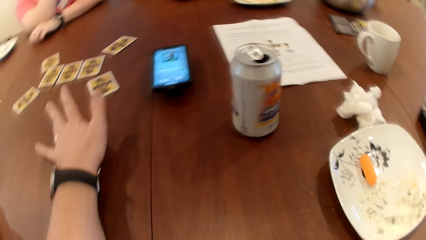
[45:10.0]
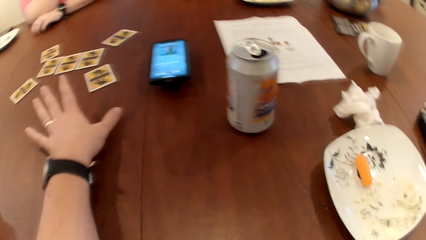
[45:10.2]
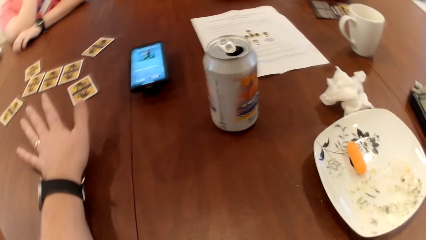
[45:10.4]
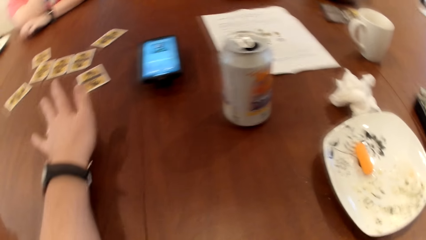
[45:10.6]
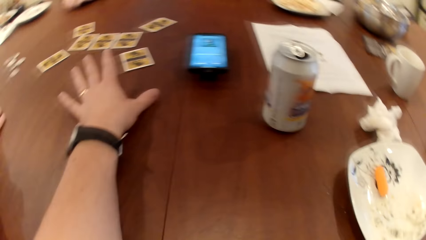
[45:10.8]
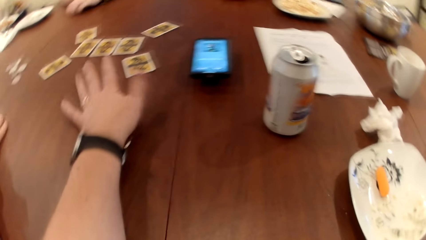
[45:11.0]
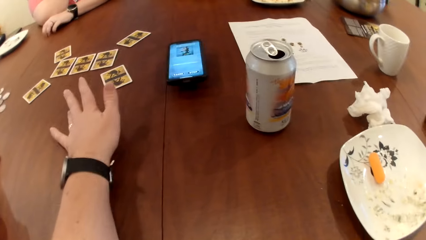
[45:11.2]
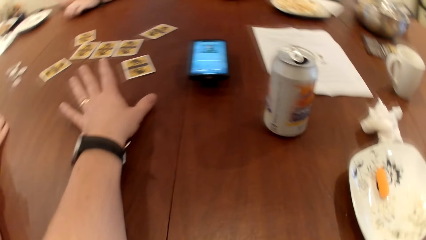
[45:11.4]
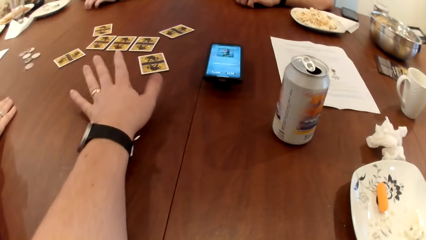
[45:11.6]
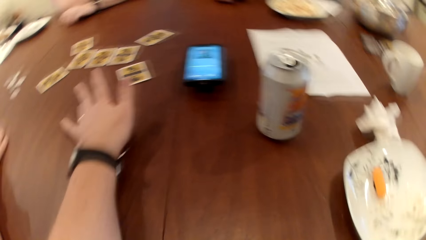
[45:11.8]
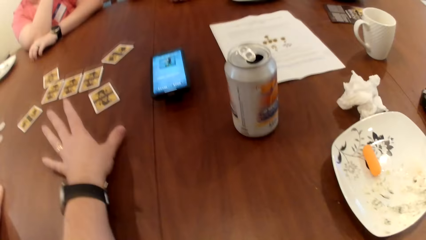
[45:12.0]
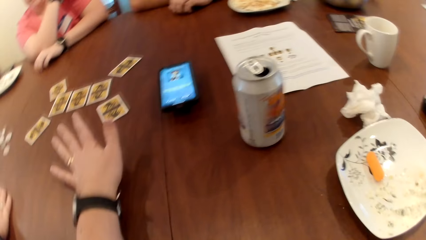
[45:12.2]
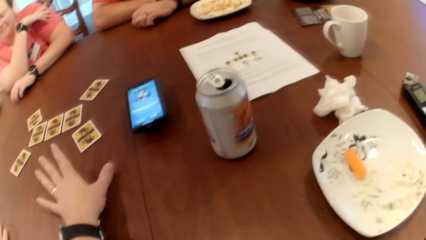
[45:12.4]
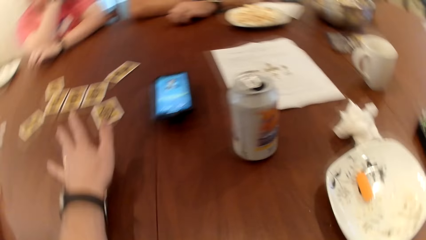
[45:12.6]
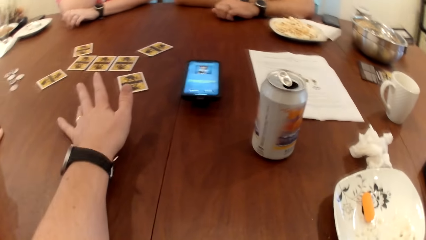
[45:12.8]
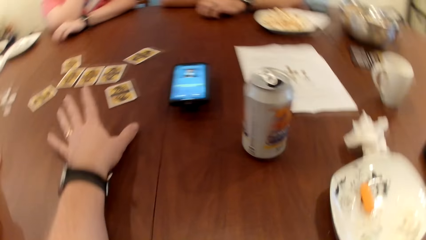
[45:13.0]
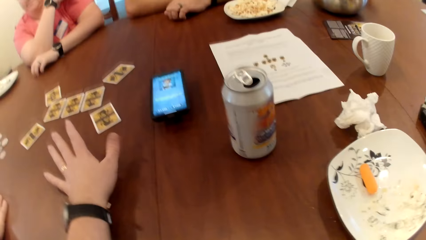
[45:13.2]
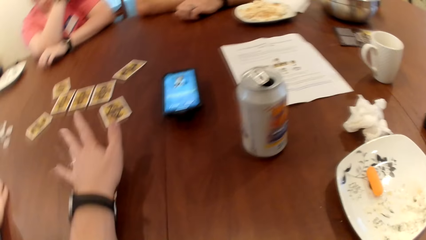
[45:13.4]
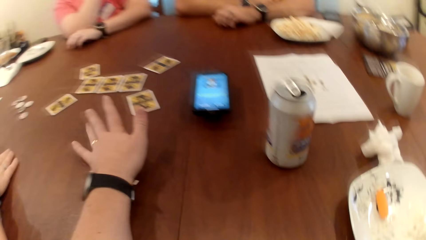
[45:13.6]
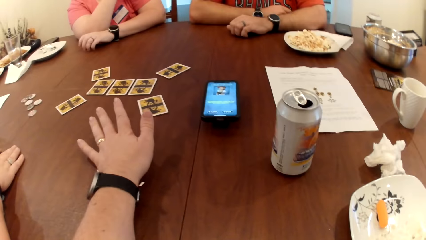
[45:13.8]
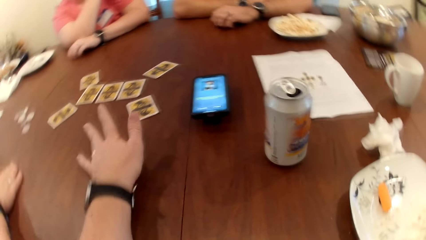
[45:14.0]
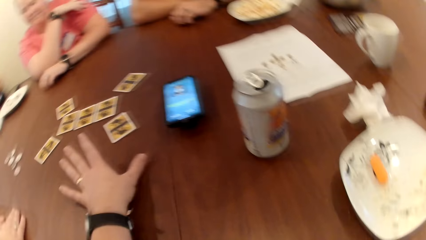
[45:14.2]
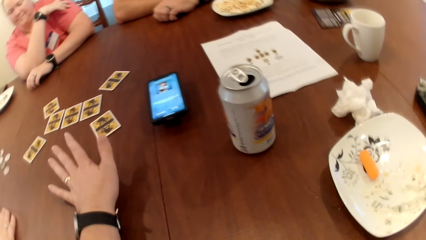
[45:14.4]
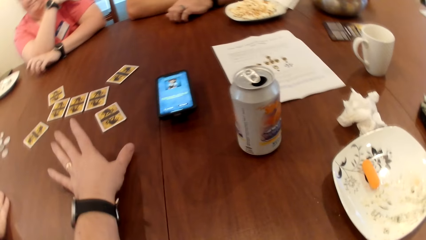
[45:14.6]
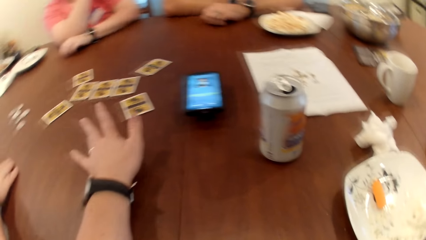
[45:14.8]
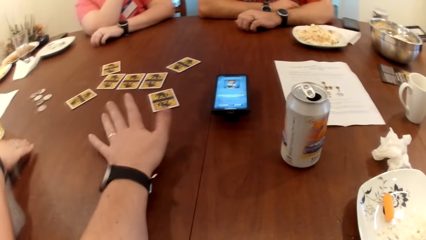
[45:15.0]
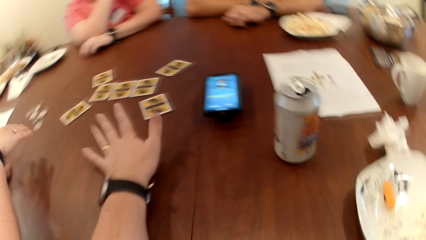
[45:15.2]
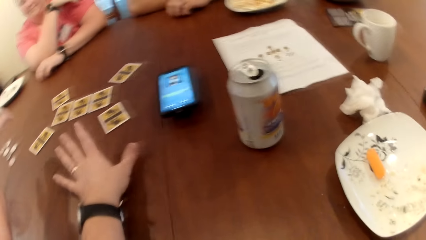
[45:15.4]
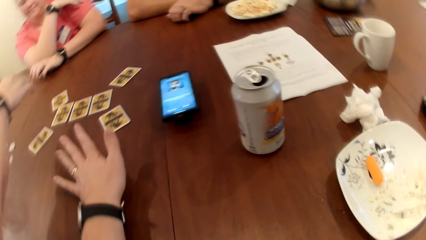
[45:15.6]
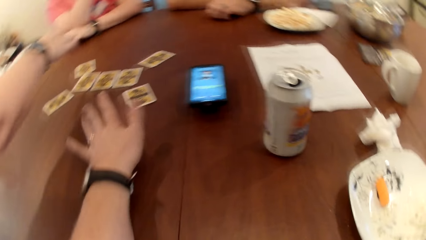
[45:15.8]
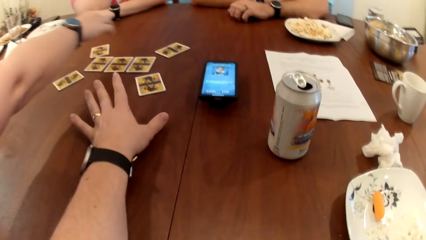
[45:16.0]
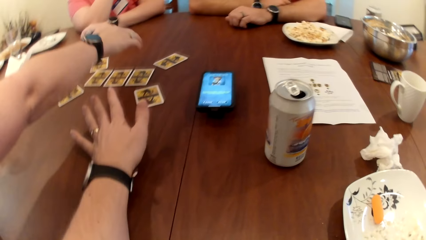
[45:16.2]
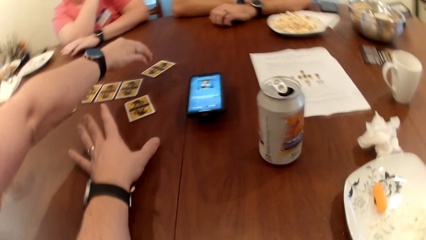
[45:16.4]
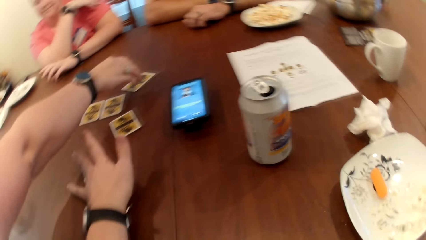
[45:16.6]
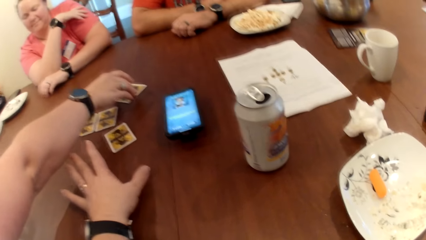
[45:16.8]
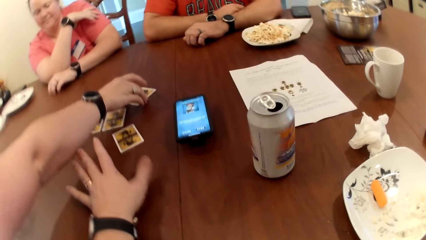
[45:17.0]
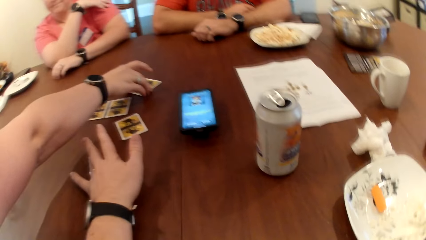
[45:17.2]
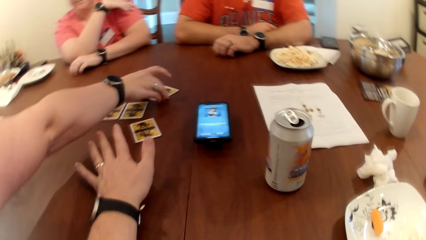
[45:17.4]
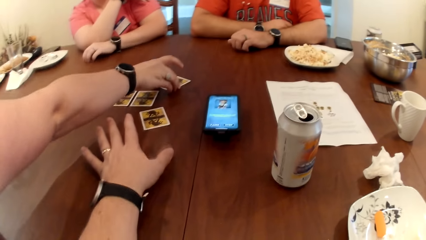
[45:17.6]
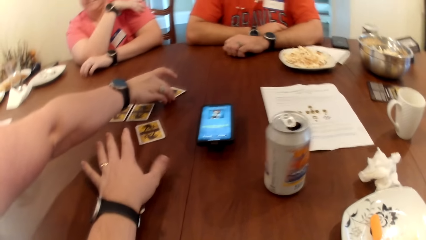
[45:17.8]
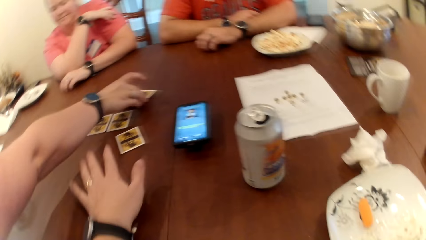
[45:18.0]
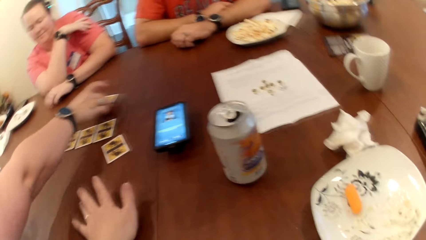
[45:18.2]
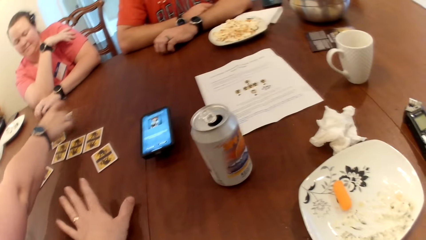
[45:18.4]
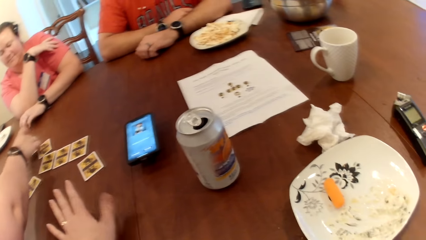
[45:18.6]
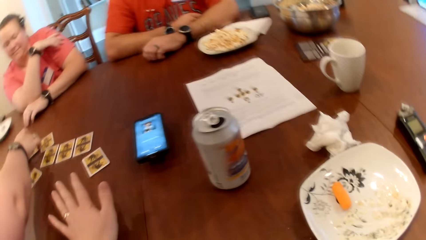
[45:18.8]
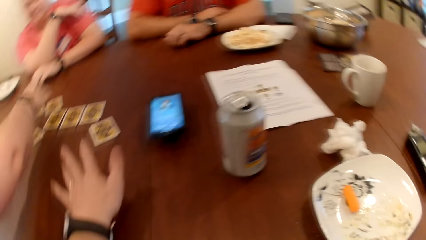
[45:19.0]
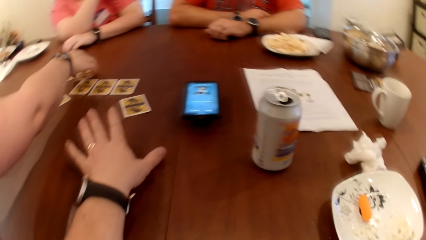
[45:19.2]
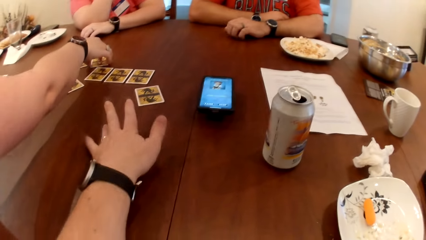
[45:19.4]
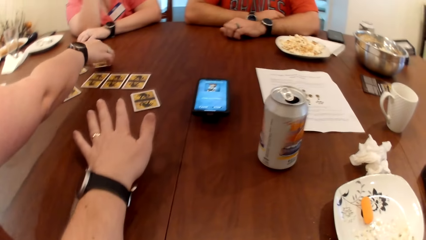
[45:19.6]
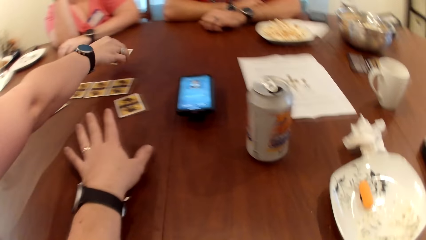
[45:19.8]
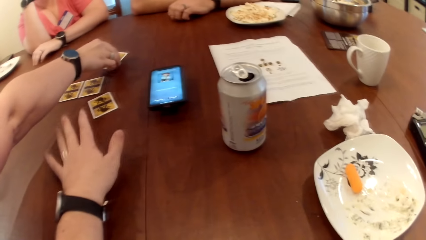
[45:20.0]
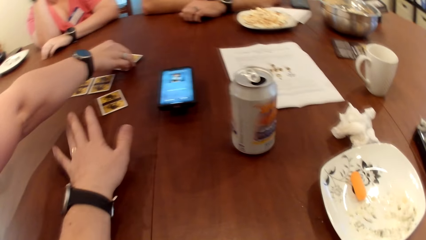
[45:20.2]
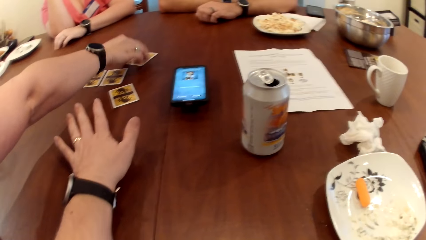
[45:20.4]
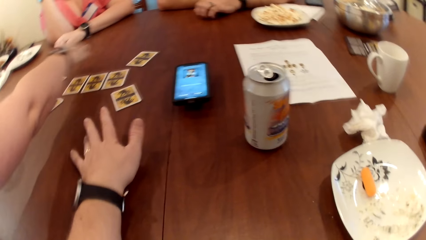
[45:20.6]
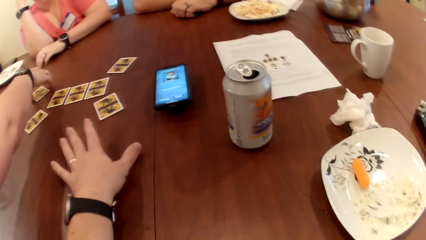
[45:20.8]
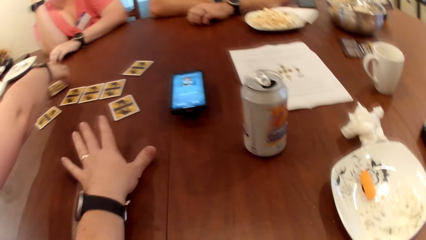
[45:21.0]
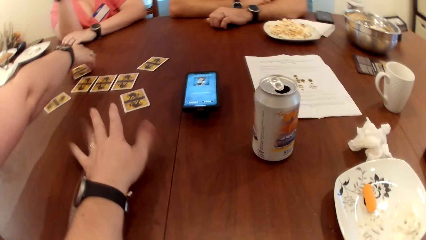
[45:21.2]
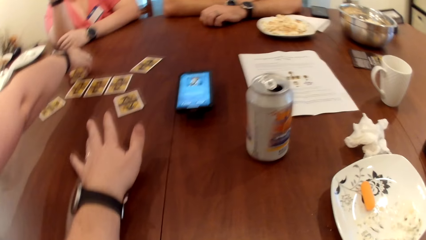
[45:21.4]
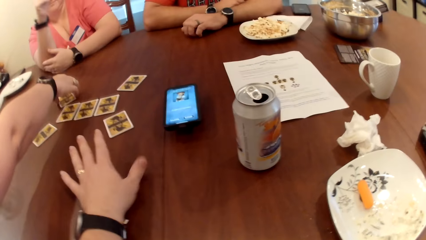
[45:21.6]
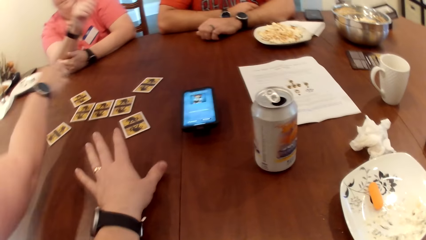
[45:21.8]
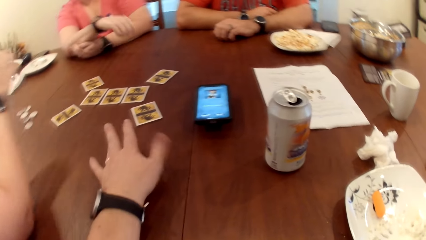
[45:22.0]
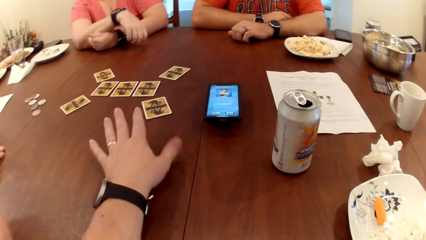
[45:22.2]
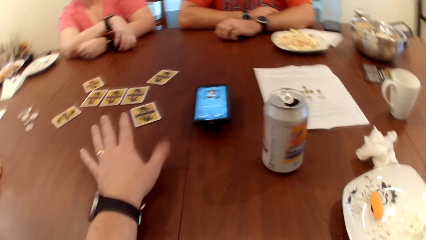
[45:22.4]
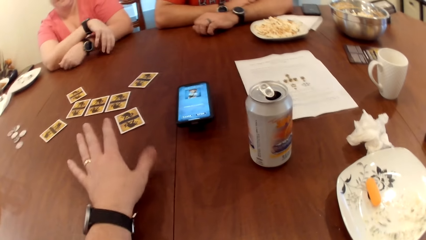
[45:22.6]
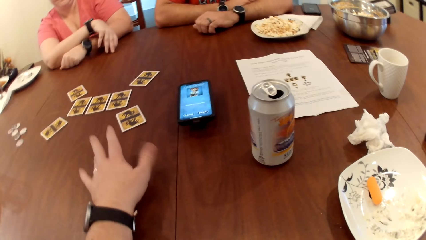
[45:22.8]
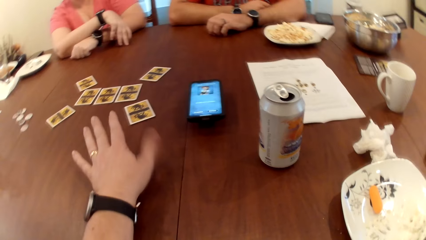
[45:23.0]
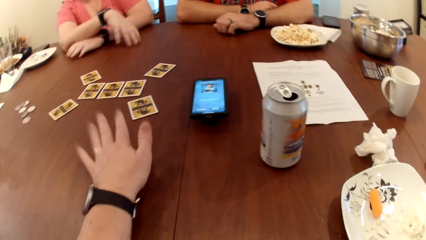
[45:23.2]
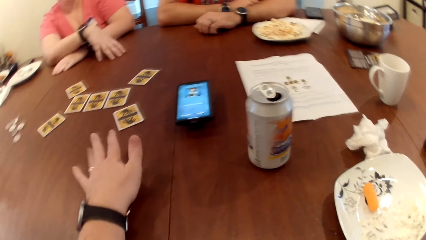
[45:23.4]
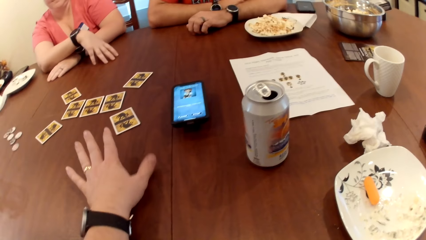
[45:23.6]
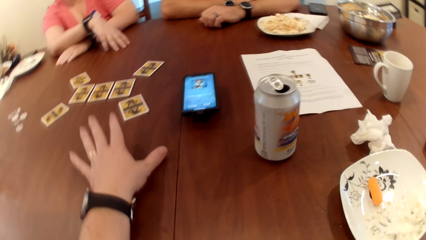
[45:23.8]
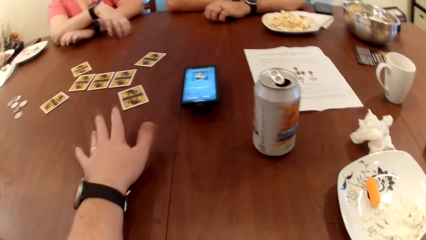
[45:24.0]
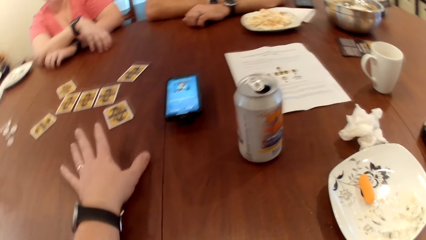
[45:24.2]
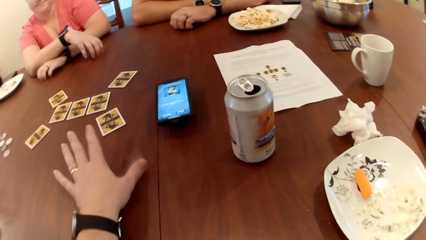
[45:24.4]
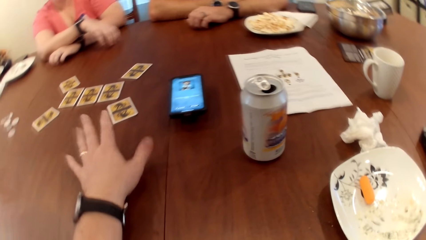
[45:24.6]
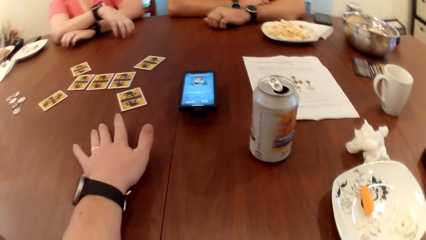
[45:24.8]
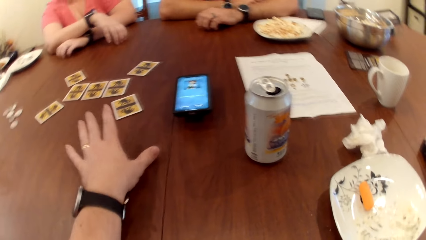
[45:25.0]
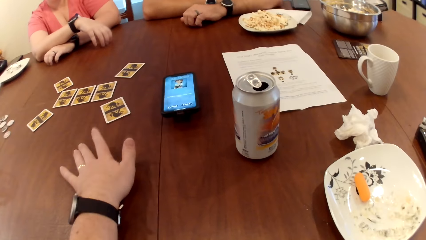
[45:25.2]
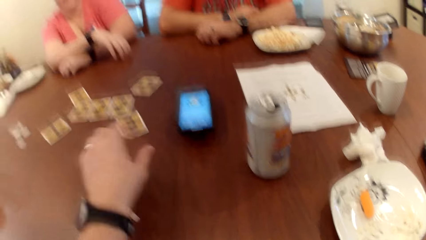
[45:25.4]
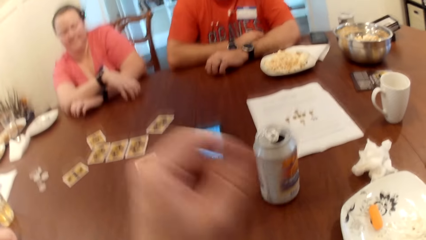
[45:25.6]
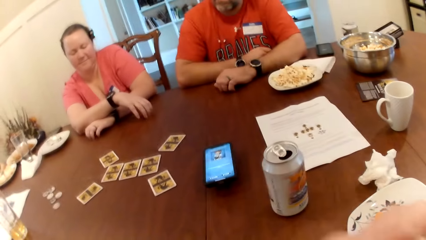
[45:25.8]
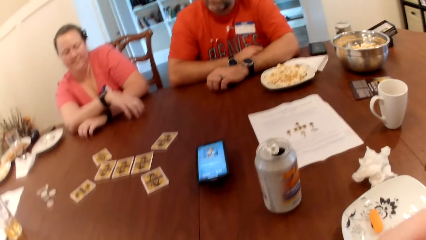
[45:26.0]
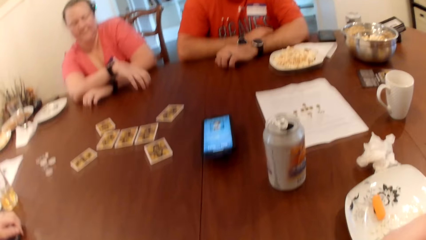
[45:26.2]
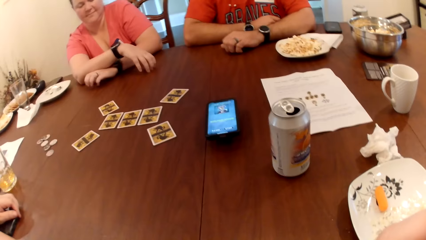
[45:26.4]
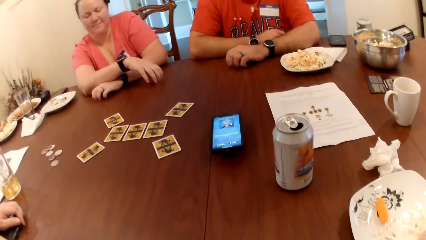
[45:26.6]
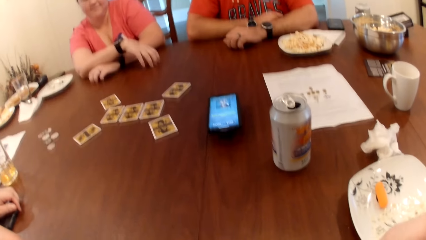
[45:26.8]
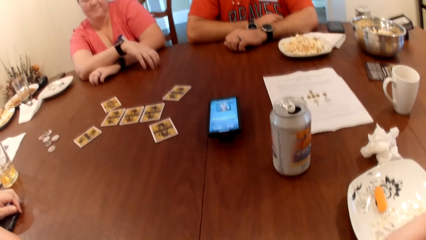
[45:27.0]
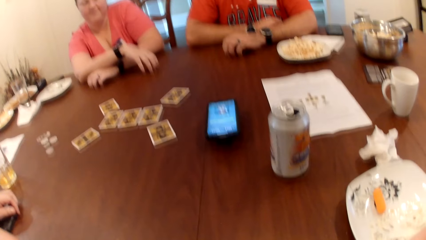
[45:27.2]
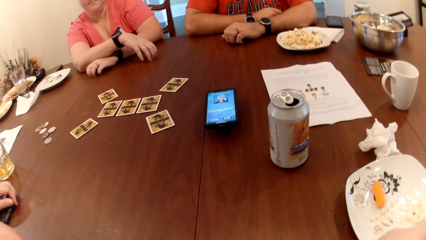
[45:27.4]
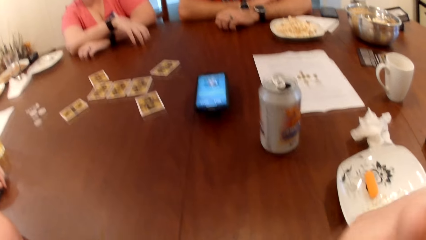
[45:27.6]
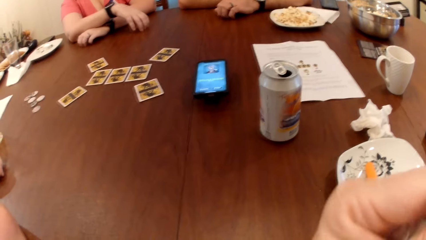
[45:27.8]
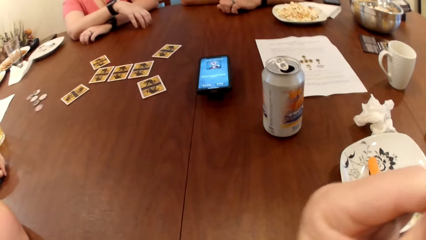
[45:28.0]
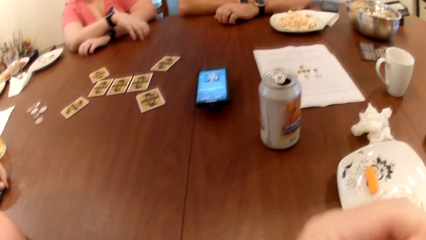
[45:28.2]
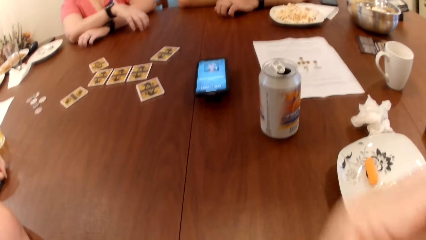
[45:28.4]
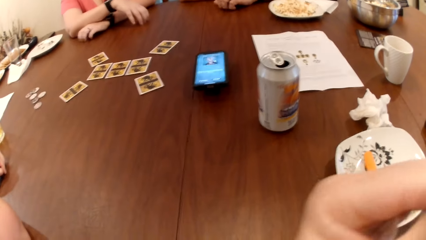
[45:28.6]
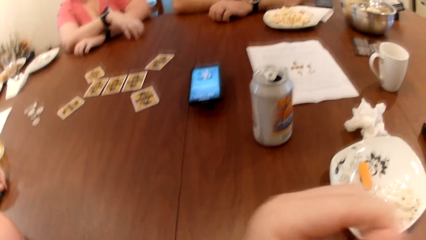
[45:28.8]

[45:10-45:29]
A man picks up a card. A woman picks up a card on the table with her right hand and drops the card on the table with her right hand. She picks up a card on the table with her right hand, drops the card on the table with her right hand and moves the card on the table with her right hand. The camera wearer touches his face with his left hand.
